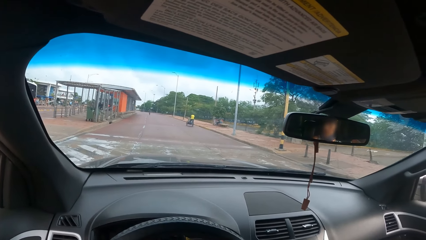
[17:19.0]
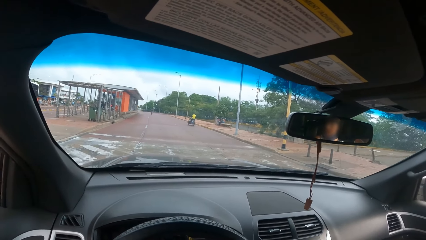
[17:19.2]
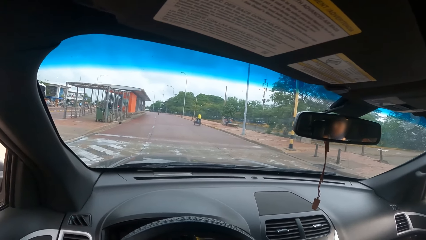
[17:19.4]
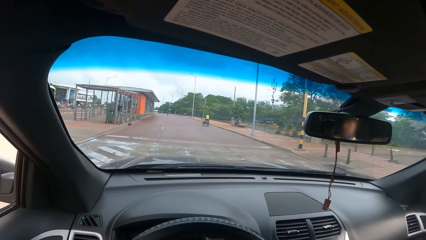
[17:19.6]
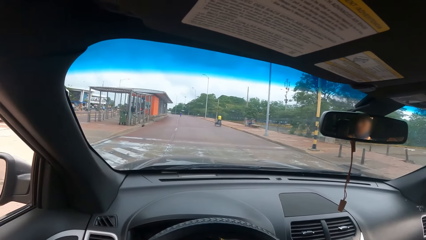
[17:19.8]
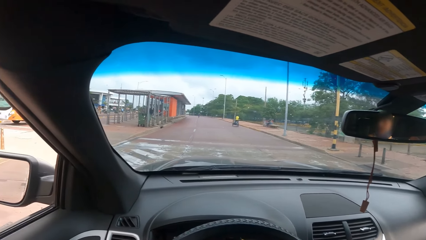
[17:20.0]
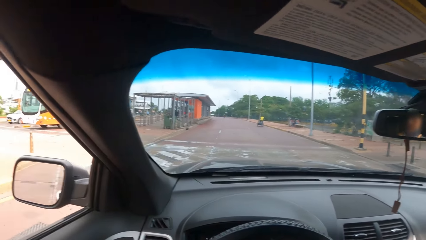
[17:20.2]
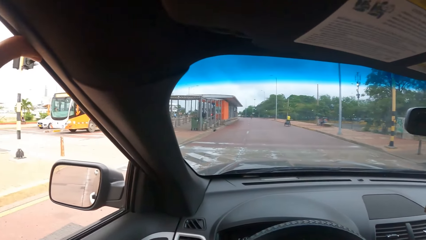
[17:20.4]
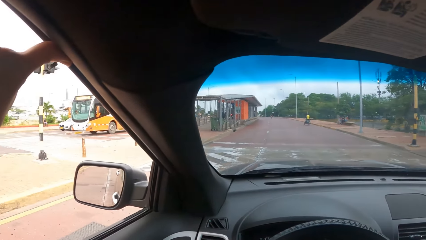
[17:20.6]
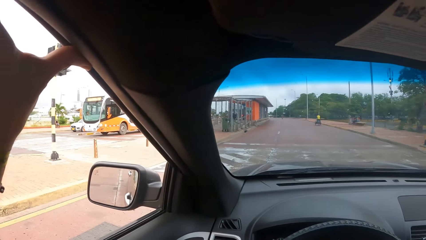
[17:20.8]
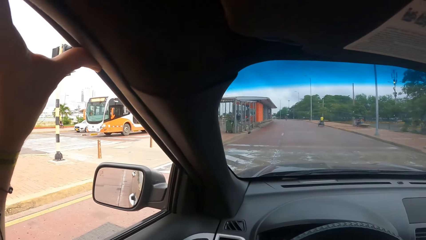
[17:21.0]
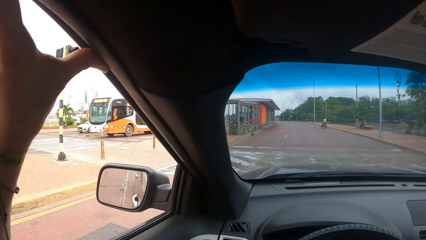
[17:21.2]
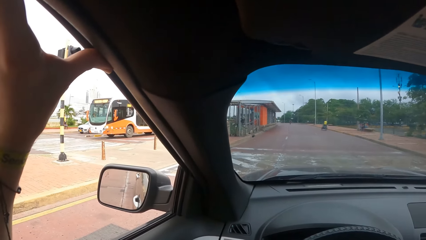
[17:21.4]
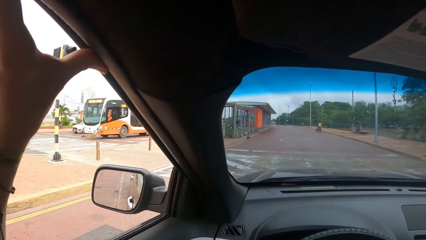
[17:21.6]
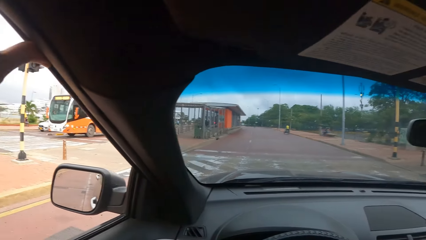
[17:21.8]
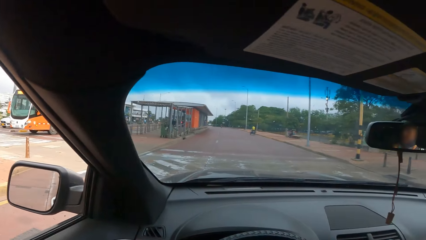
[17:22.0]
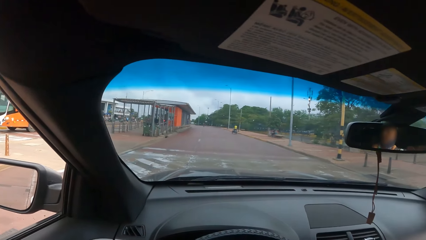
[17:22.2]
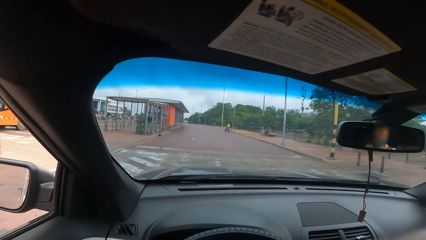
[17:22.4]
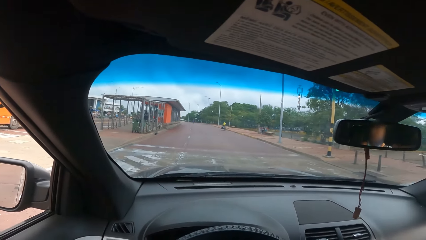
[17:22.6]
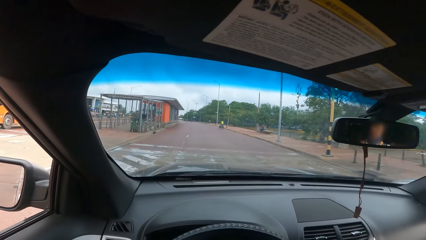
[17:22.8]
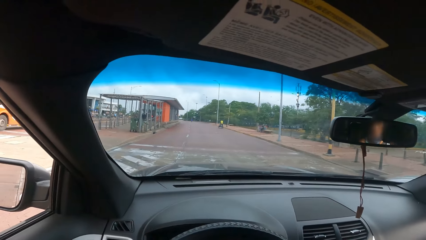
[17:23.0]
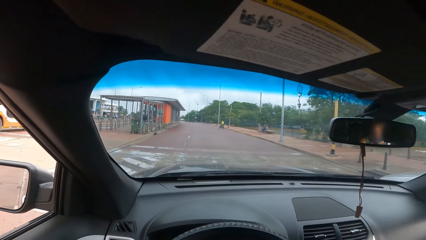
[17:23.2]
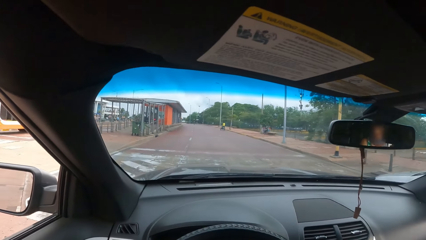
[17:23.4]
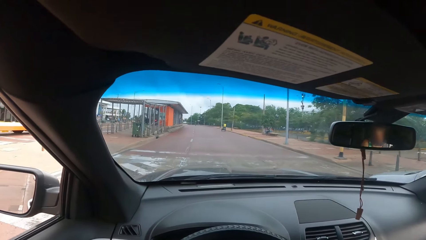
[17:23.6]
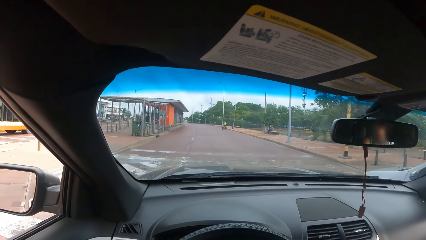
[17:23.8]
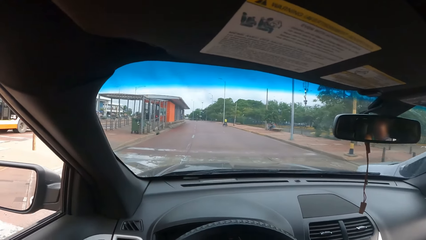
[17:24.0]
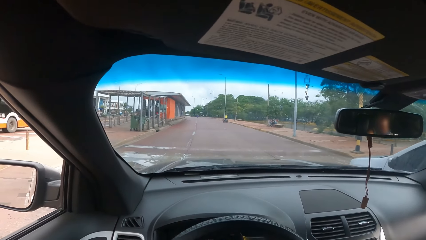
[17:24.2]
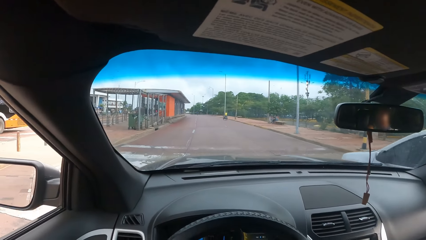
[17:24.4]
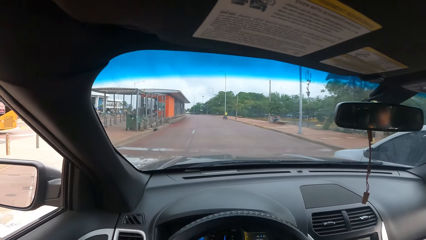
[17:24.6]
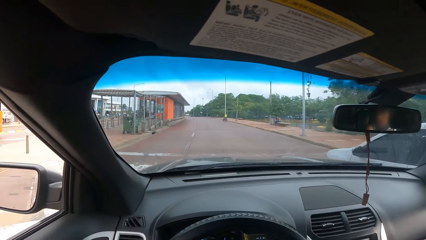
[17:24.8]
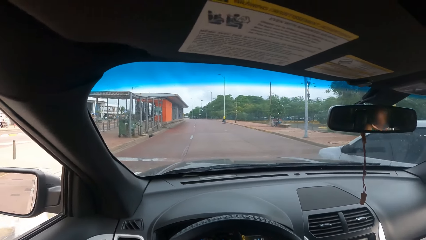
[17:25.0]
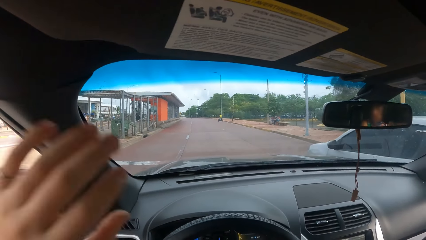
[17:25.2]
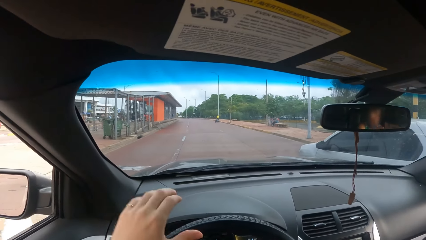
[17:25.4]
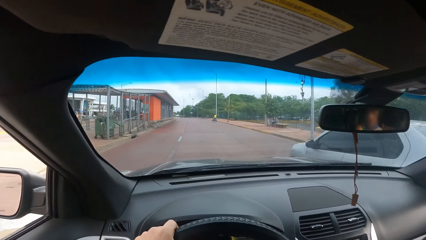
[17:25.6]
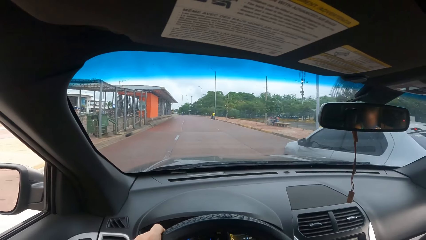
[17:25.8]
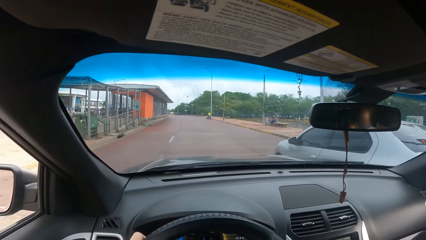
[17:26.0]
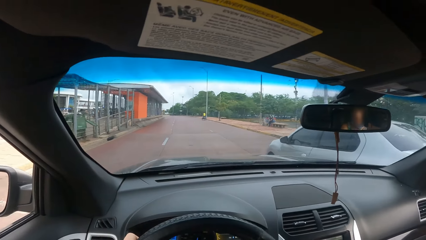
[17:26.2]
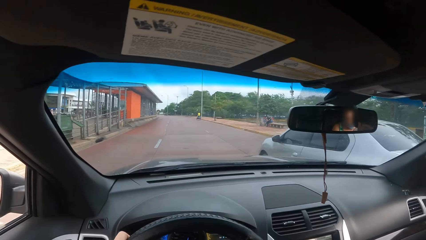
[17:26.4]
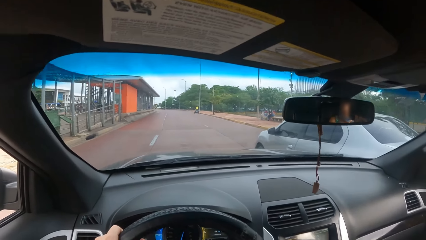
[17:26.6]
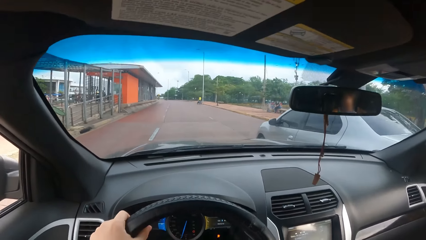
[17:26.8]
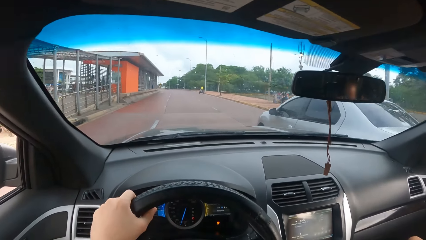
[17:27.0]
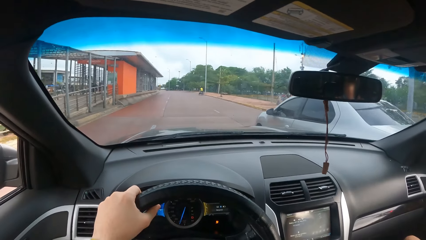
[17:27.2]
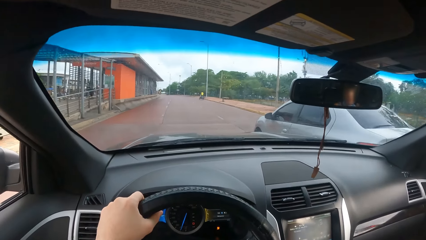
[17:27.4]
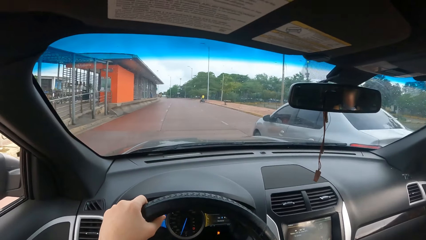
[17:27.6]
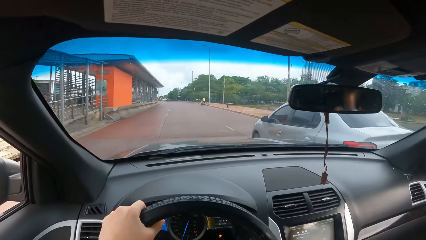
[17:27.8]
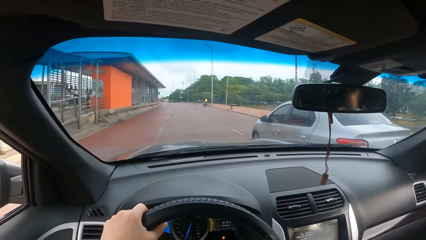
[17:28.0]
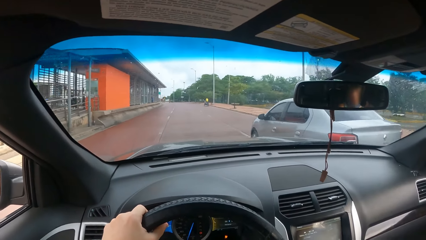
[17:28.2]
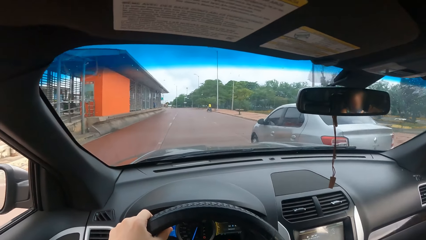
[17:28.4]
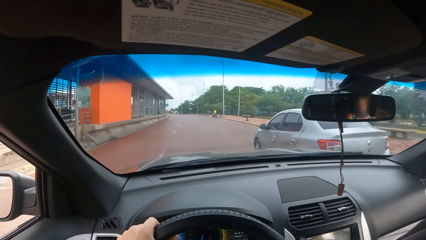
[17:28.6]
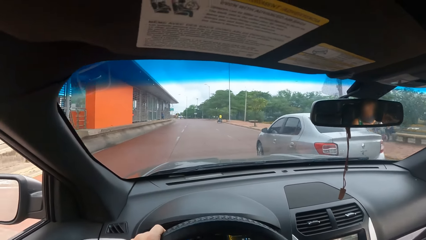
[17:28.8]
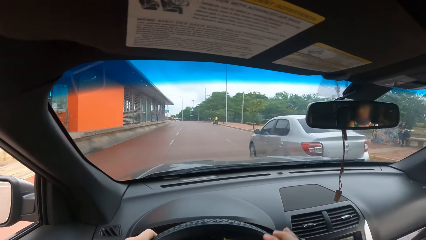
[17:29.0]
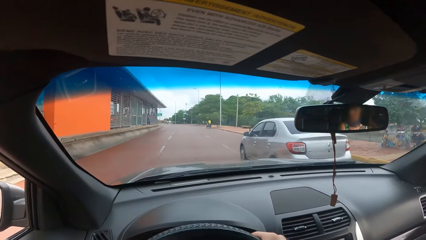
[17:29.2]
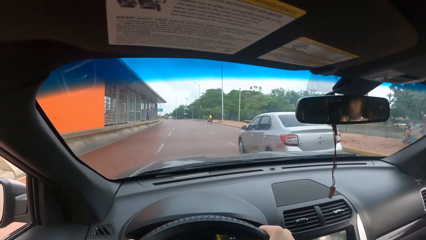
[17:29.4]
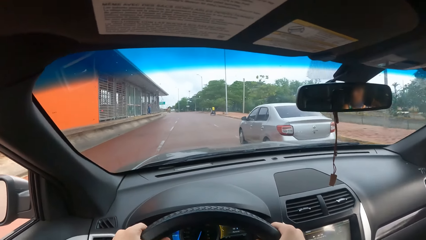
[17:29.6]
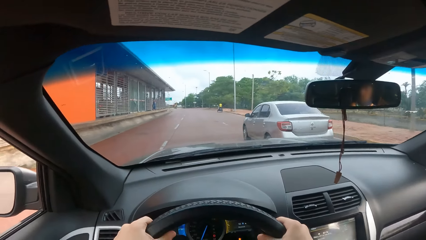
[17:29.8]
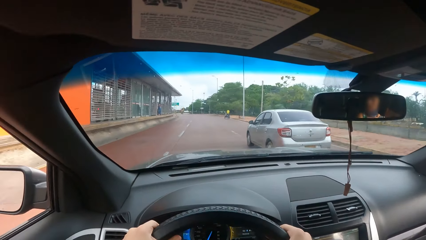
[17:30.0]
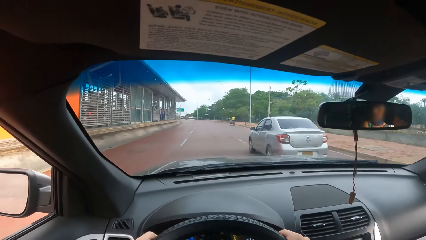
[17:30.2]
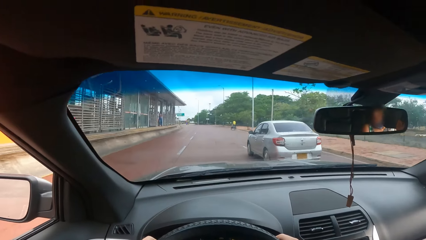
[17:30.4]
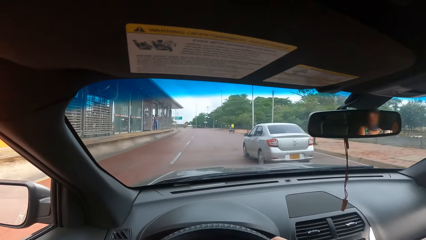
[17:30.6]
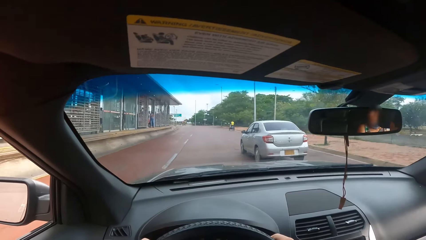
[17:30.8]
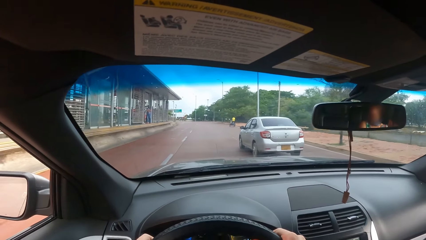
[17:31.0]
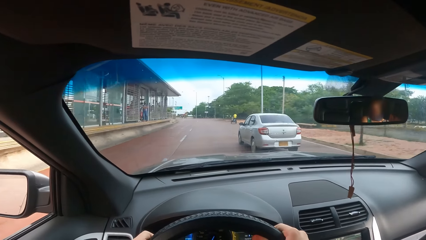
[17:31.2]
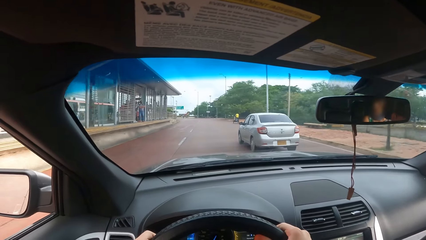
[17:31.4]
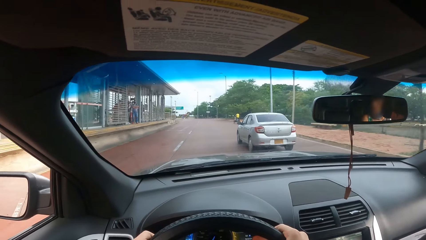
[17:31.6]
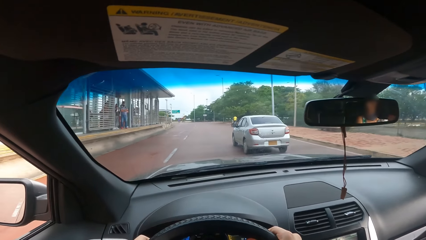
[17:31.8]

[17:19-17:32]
The camera wearer looks around. He drives the car. He holds the steering with his left hand.
